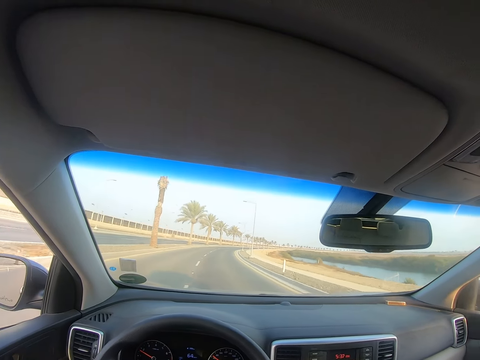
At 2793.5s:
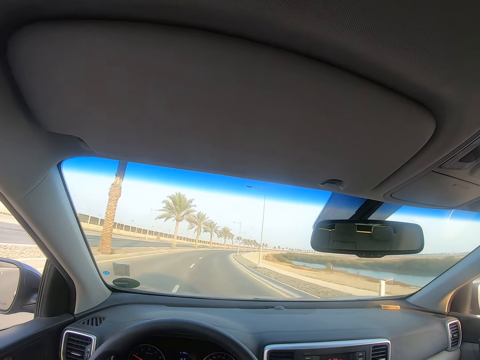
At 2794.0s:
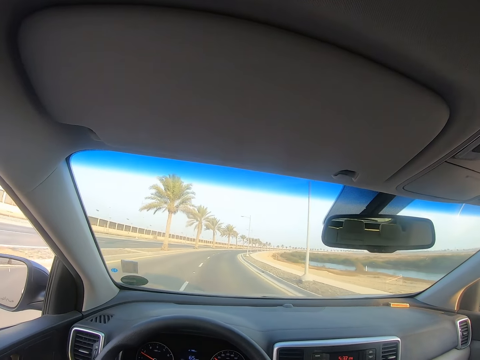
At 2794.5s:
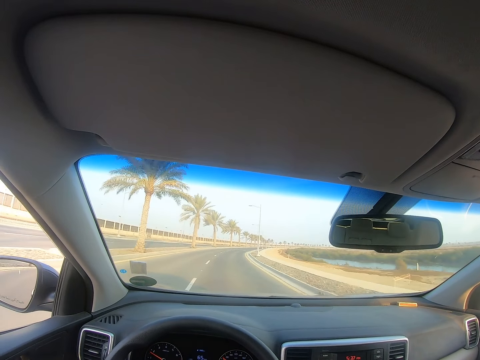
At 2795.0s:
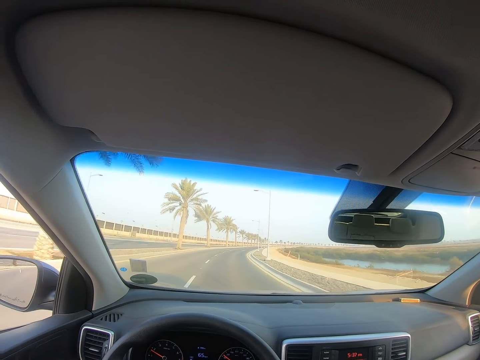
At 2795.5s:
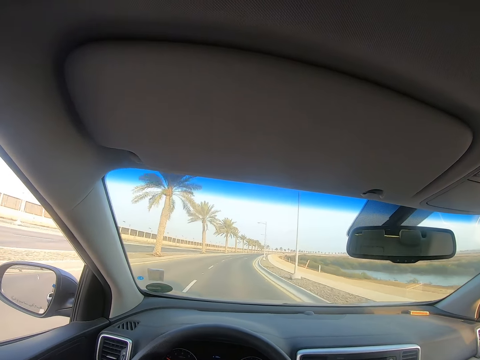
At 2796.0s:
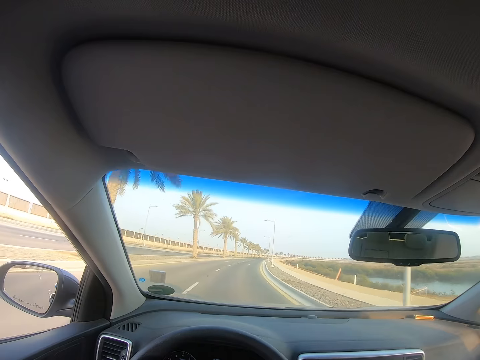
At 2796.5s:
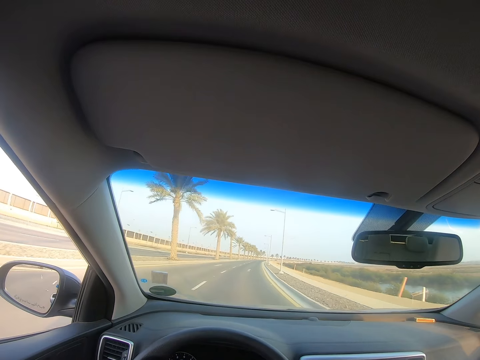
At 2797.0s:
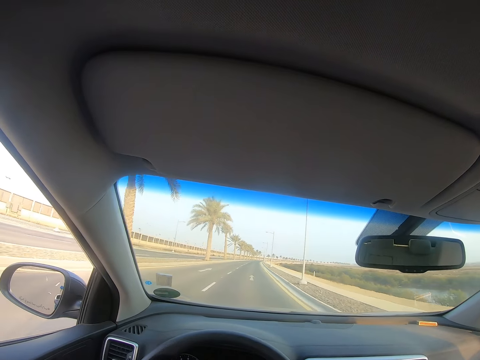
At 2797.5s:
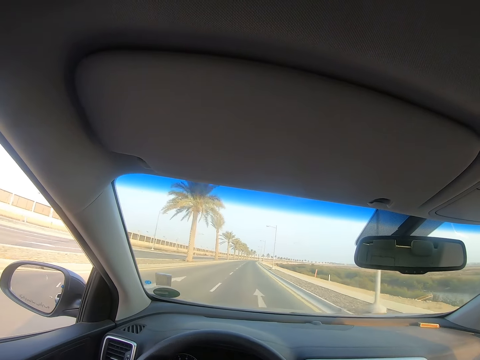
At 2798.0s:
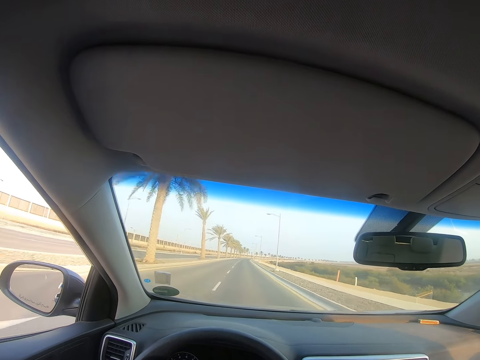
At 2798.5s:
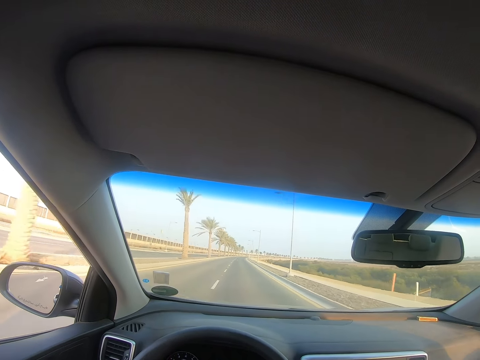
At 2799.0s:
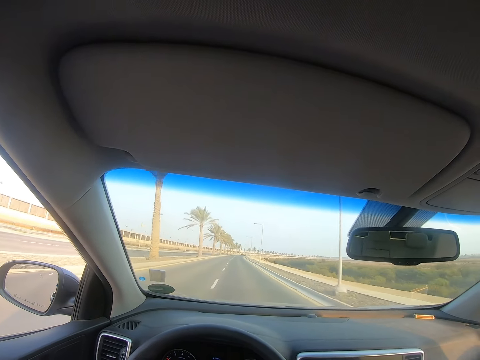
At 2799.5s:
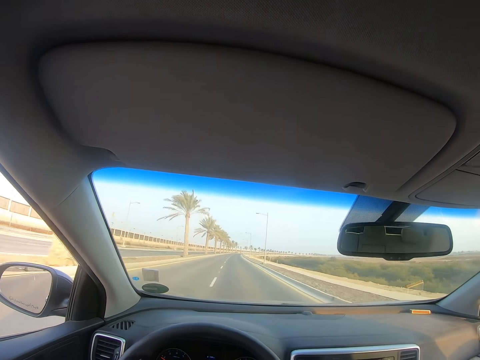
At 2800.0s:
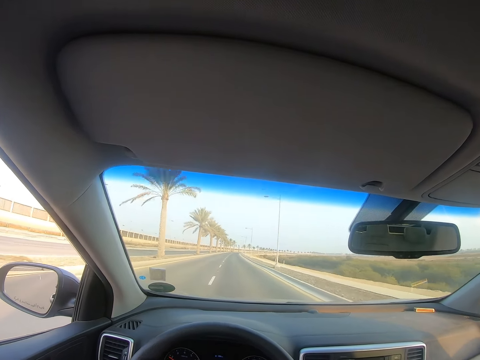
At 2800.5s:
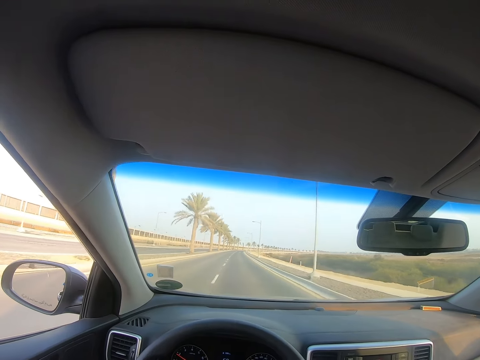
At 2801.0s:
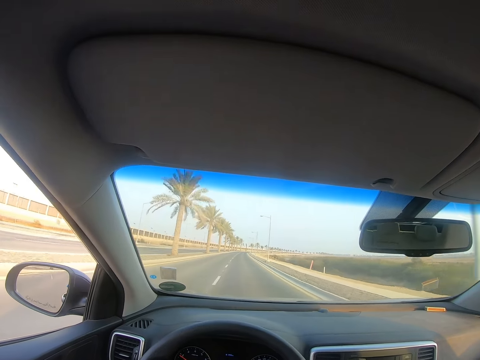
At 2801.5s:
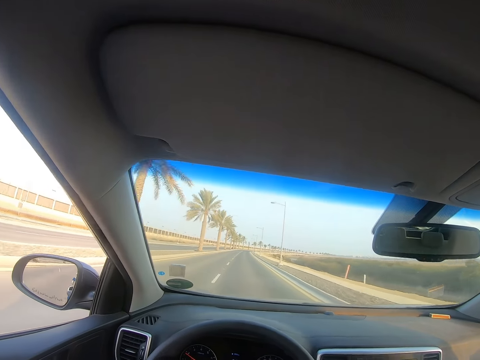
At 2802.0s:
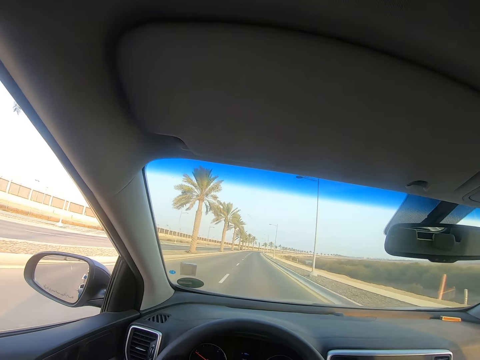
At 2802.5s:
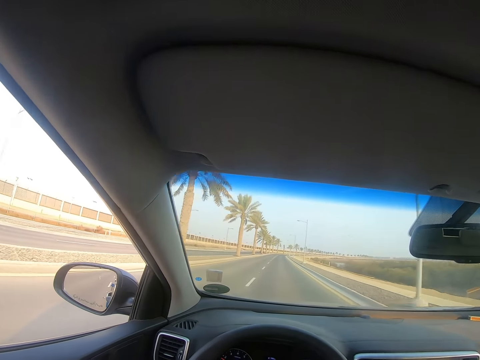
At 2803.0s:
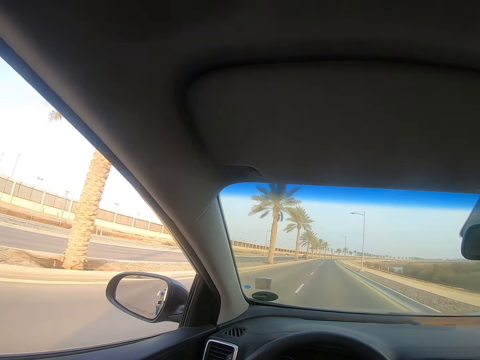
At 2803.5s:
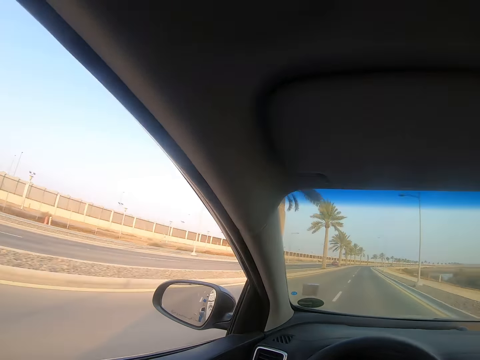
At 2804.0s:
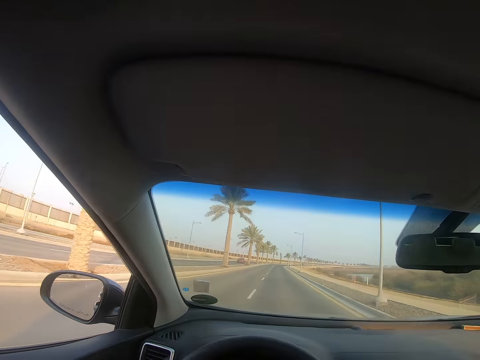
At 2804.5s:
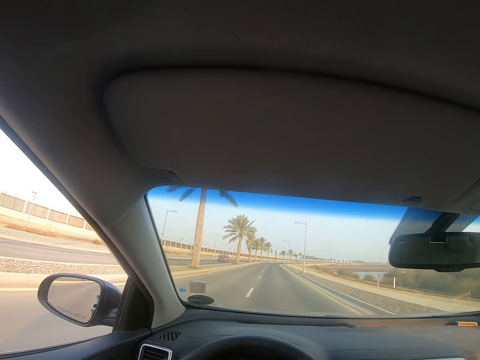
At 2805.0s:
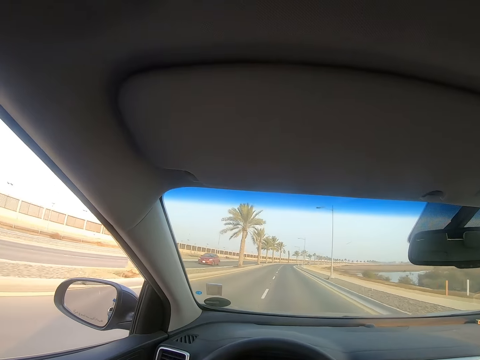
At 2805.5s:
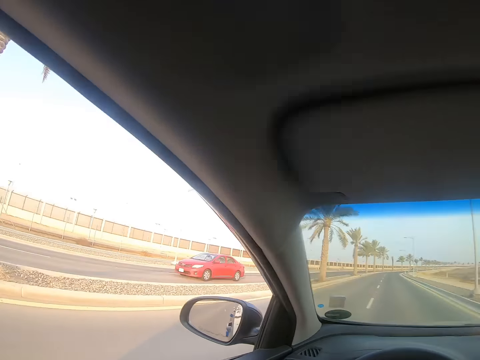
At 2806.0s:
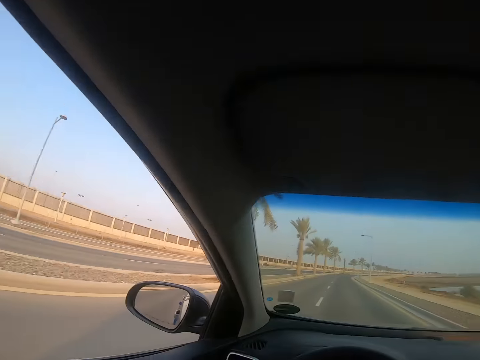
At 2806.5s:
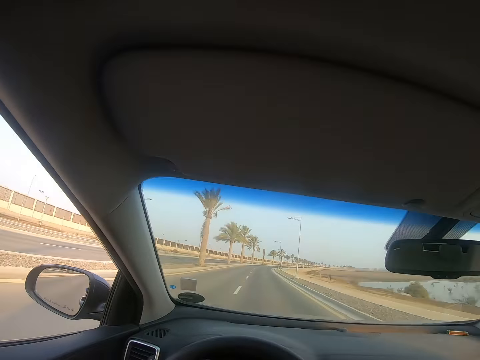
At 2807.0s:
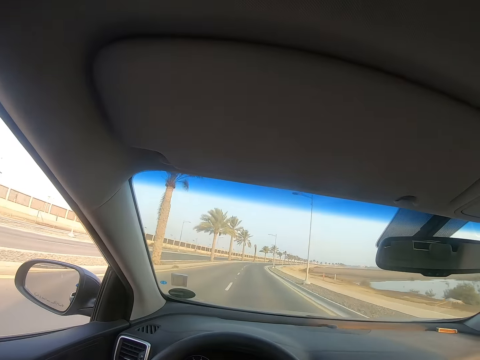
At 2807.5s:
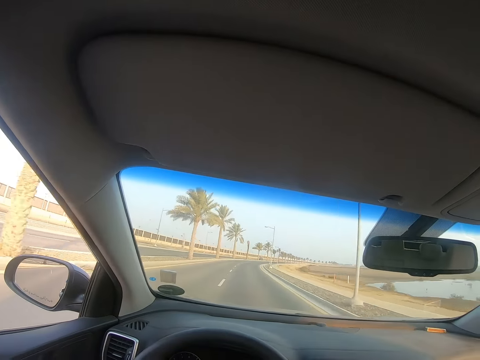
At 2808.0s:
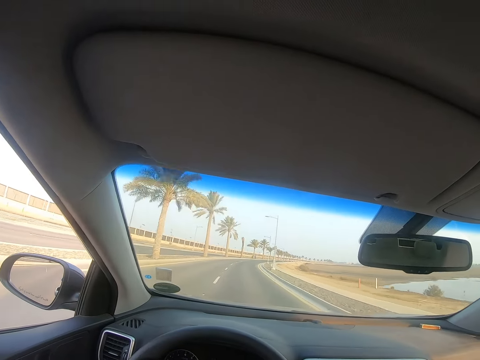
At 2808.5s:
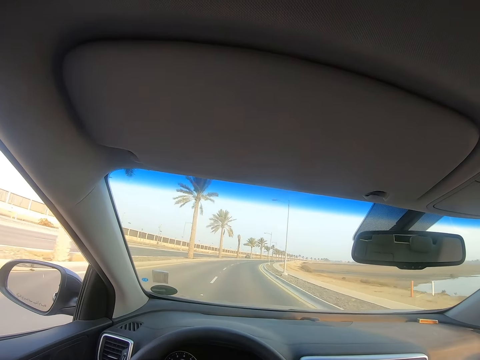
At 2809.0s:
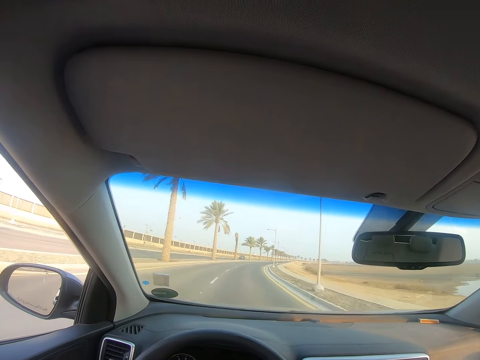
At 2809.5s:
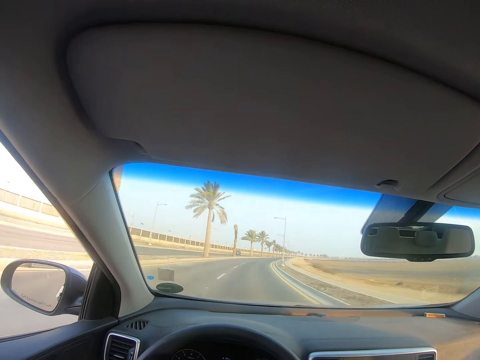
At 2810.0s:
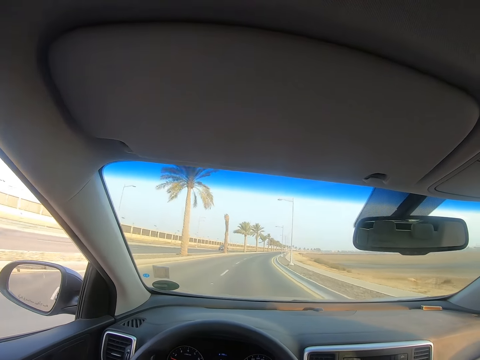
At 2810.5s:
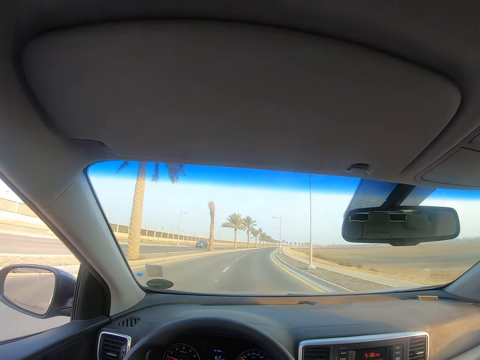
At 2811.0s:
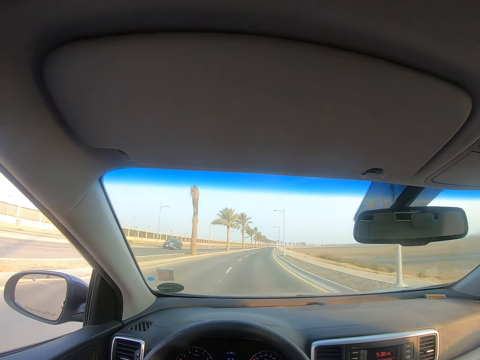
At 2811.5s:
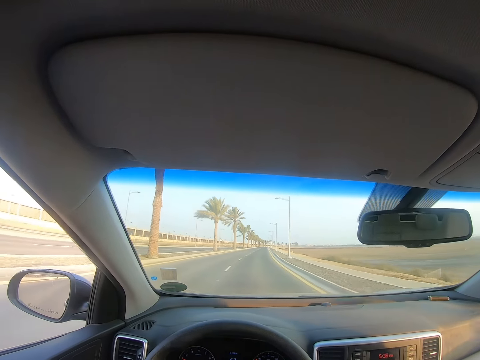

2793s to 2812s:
The camera wearer looks through the vehicle window. They look through the windscreen. They look through the vehicle window. They look through the windscreen.

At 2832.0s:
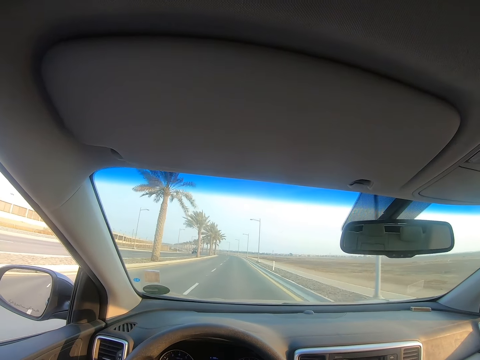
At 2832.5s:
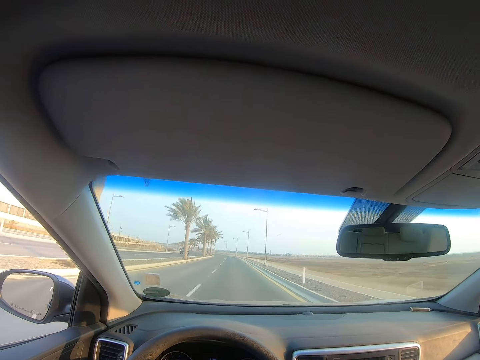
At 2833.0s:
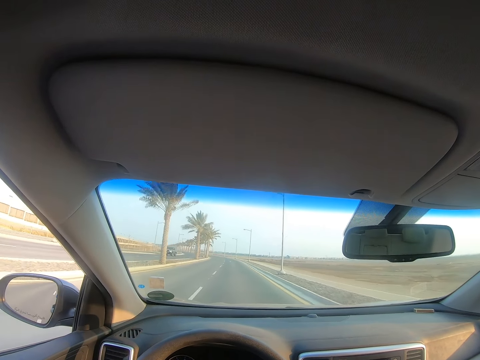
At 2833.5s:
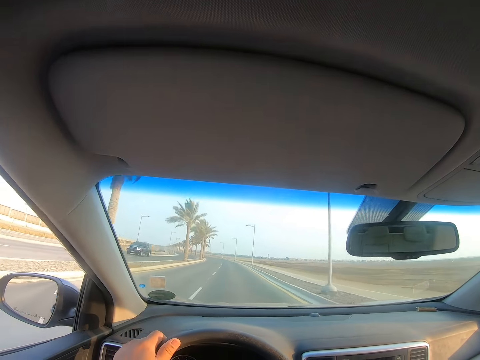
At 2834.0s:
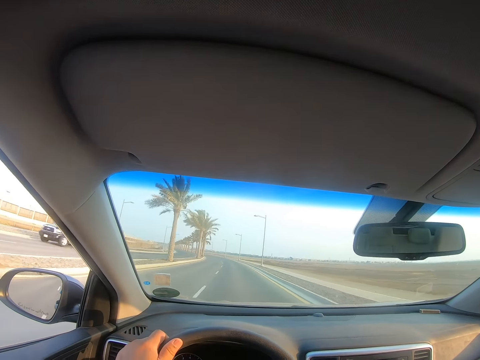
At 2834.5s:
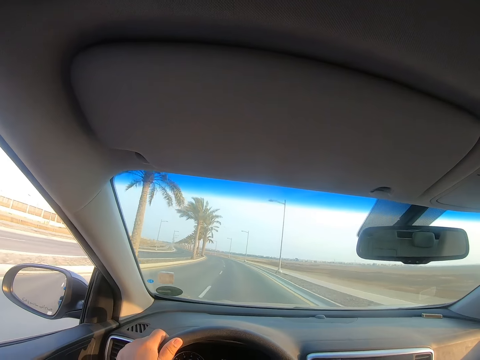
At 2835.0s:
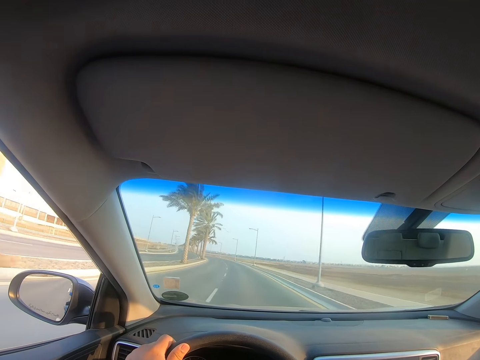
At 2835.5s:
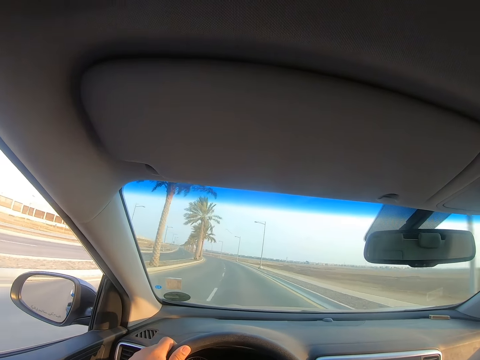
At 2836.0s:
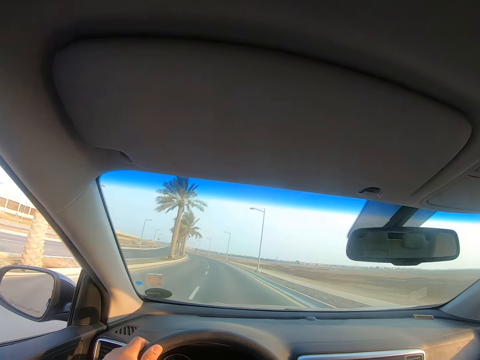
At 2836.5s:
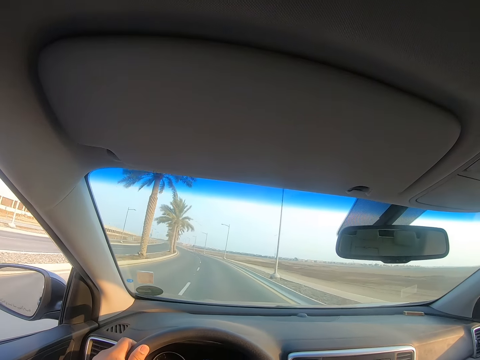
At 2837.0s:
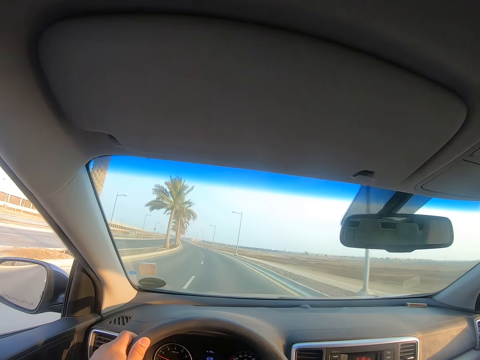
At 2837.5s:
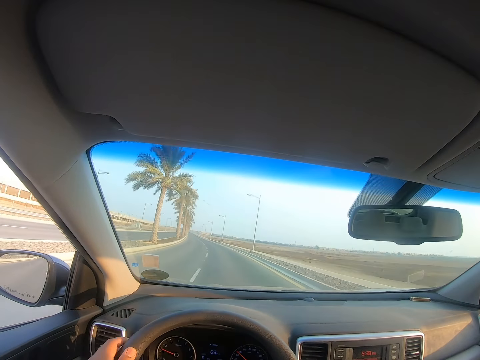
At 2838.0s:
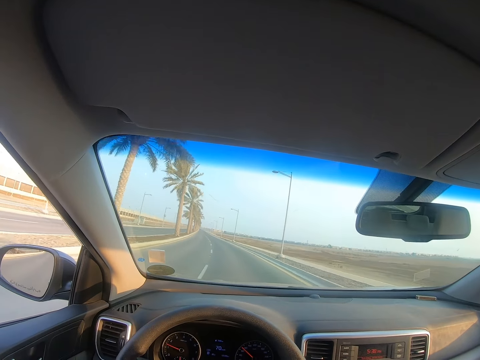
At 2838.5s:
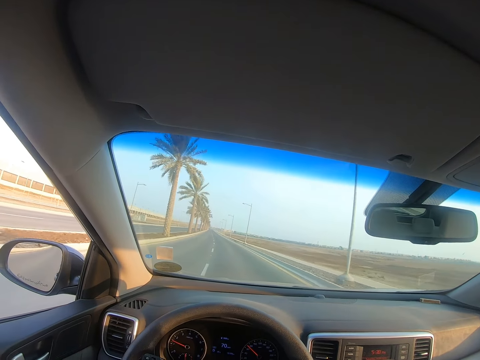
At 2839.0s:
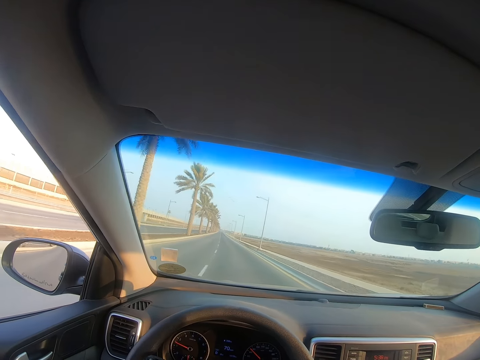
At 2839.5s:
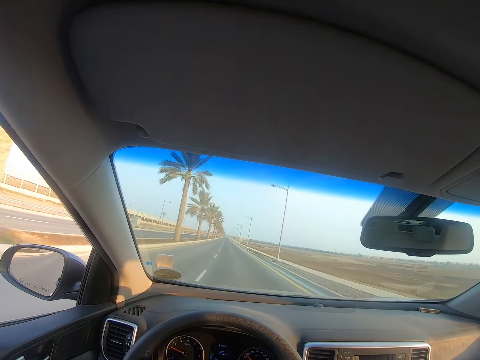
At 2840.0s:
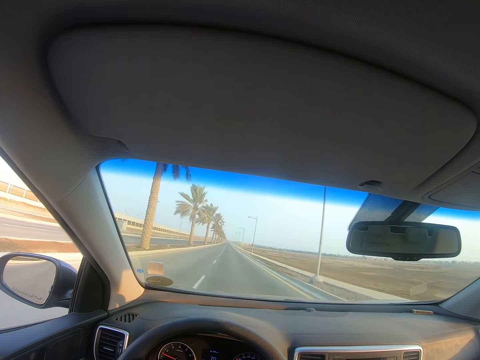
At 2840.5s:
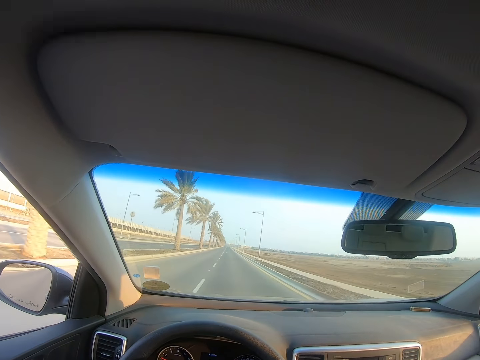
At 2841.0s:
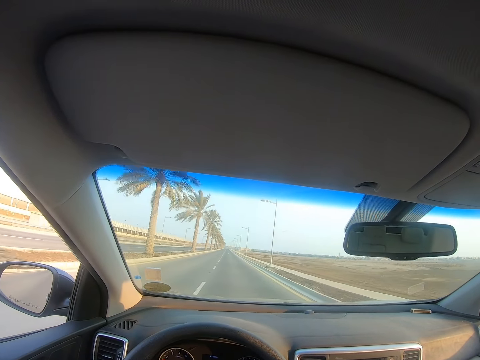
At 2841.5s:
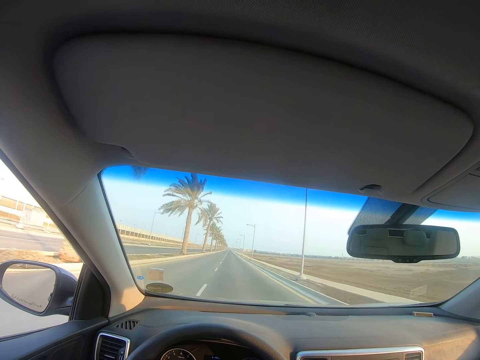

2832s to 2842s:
The camera wearer holds the steering wheel with the left hand. They drop the hand from the steering wheel.
